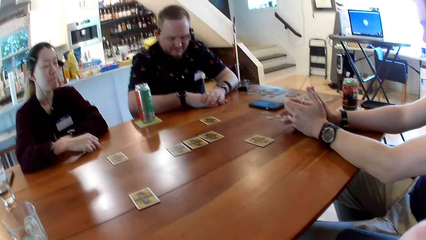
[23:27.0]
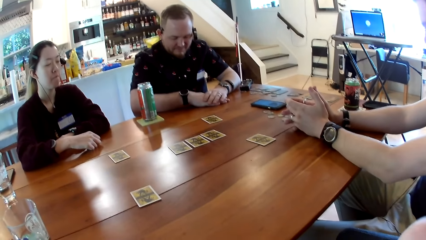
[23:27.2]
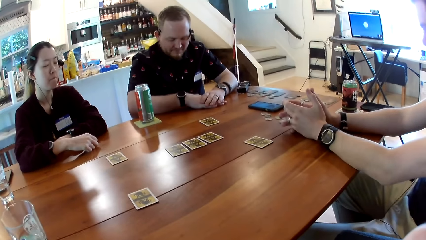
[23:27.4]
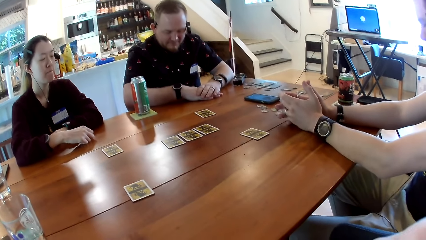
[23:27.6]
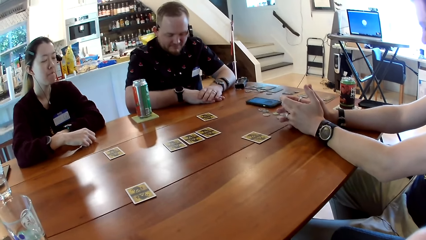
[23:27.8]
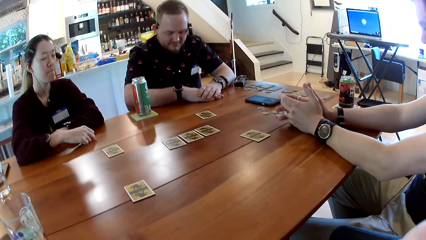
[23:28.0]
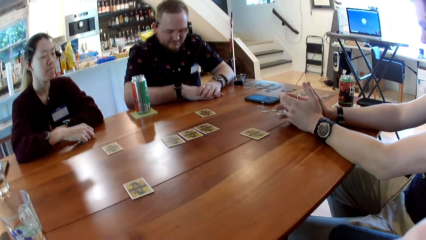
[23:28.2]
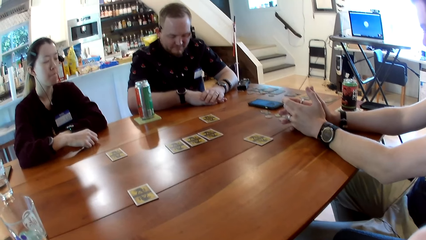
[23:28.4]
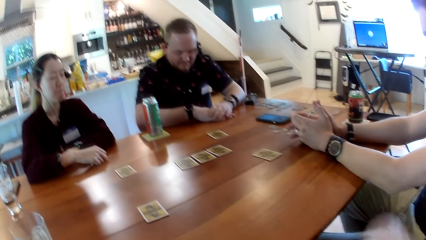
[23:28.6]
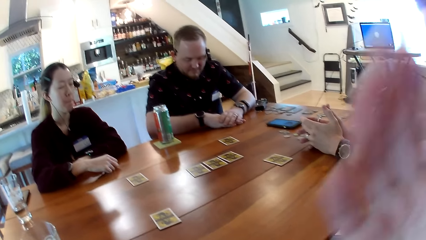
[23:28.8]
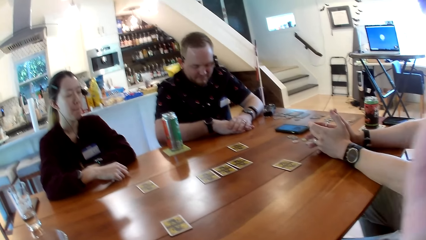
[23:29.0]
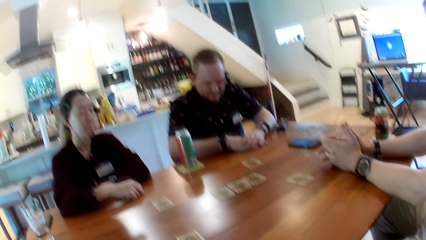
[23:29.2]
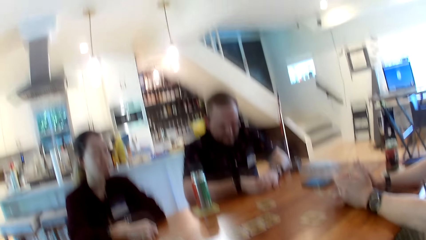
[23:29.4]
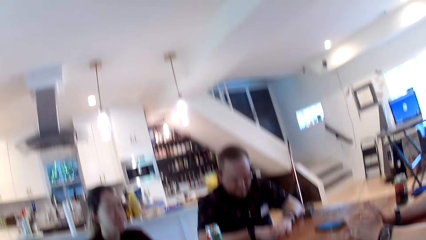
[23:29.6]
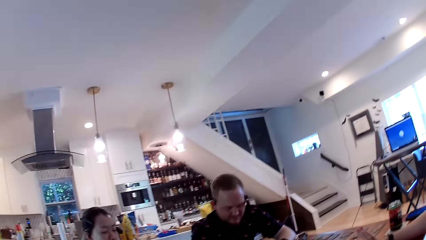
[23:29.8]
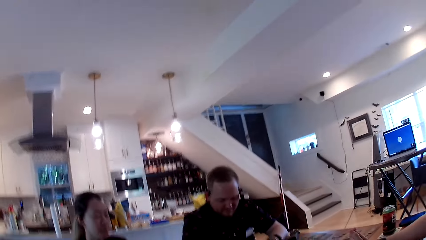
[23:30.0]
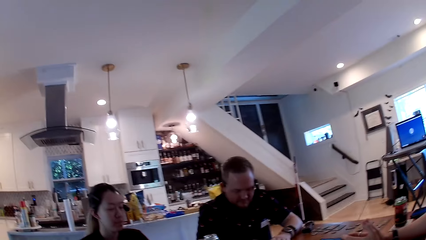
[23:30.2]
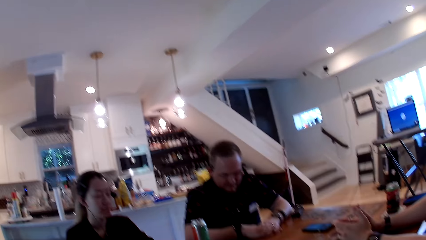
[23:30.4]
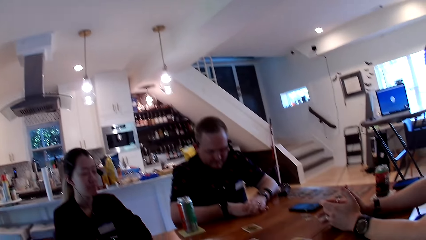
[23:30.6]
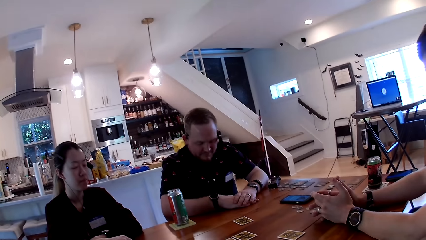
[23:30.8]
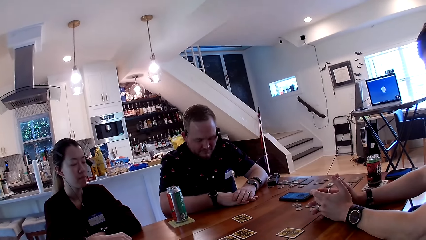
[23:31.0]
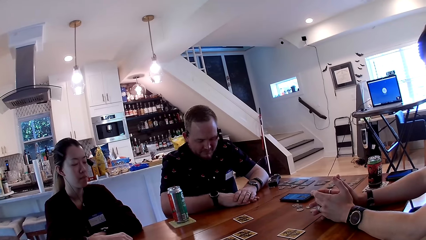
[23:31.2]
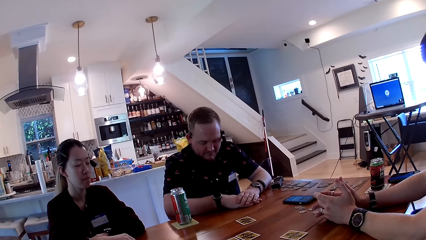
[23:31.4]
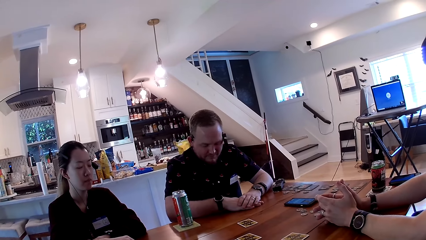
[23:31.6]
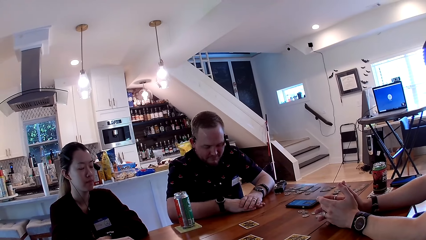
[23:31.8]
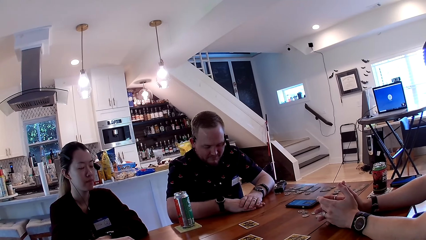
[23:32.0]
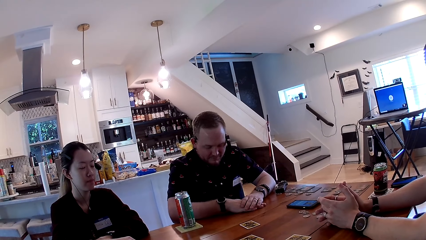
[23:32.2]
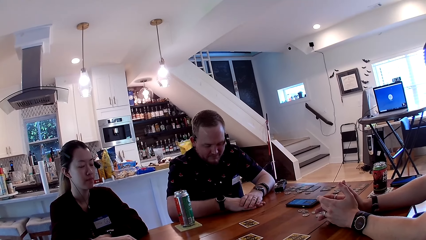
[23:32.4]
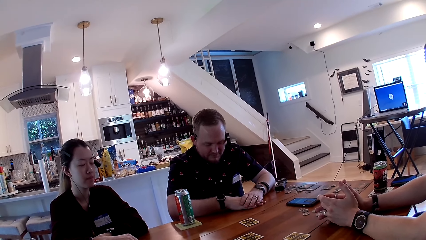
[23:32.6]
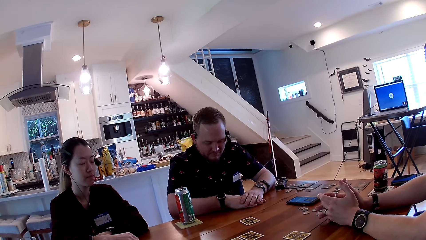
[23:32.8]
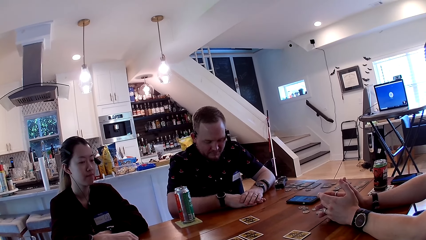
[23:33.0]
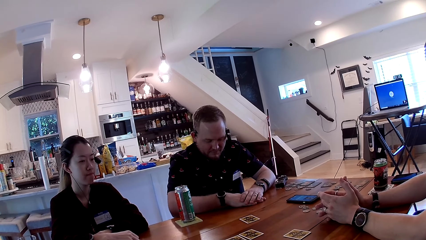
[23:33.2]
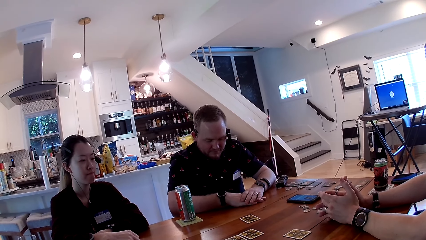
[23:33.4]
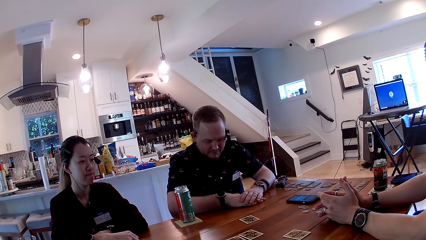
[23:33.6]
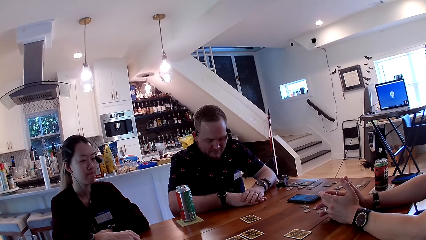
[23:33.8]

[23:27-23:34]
The camera wearer touches her face with her right hand.

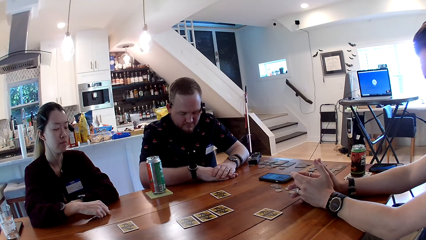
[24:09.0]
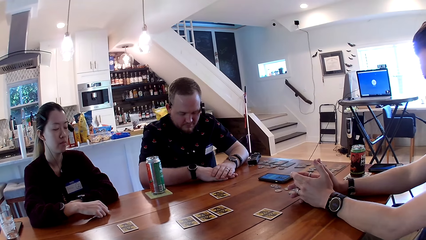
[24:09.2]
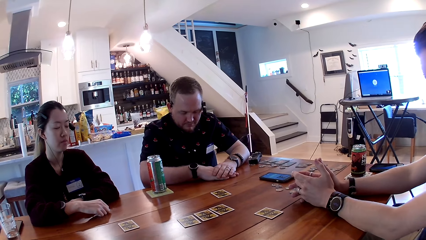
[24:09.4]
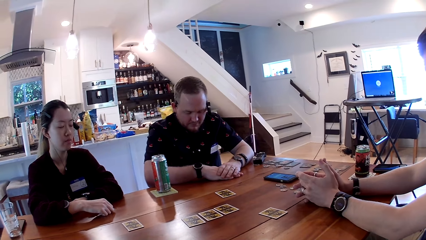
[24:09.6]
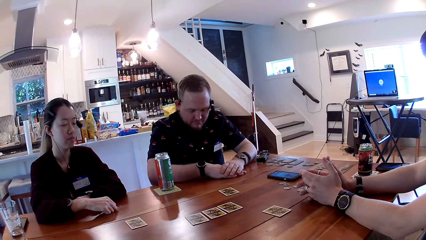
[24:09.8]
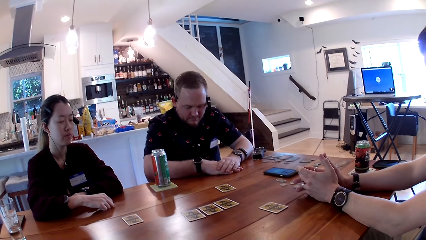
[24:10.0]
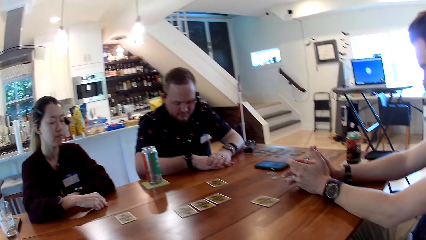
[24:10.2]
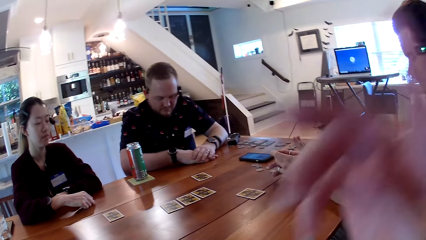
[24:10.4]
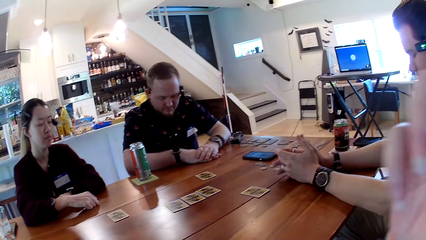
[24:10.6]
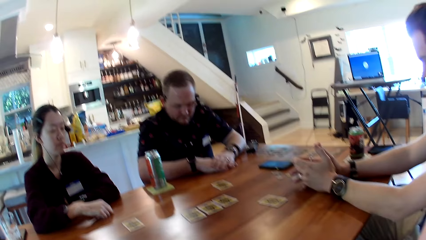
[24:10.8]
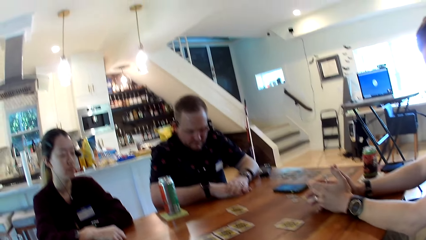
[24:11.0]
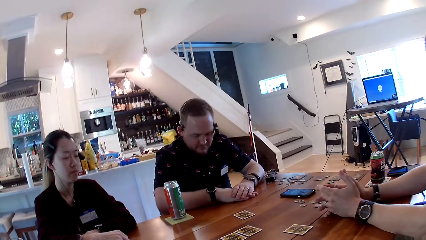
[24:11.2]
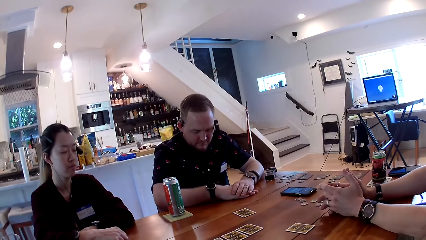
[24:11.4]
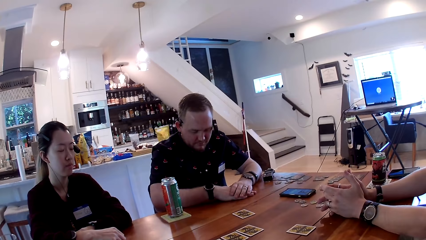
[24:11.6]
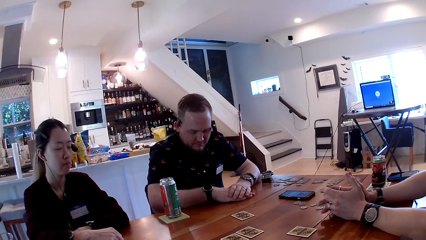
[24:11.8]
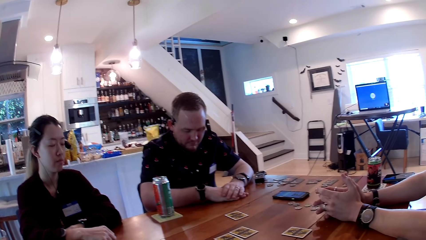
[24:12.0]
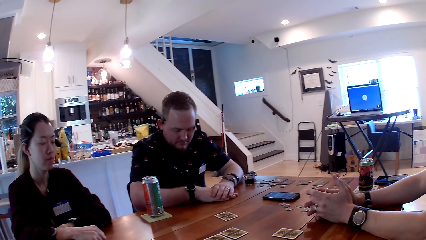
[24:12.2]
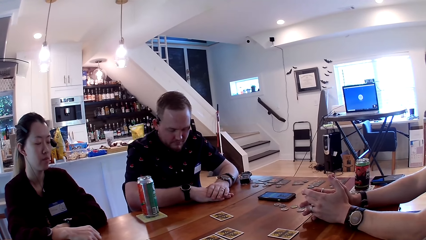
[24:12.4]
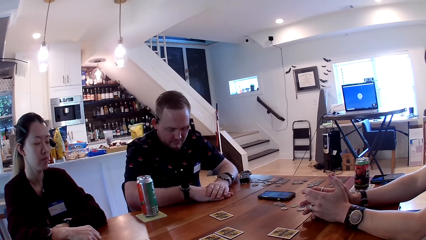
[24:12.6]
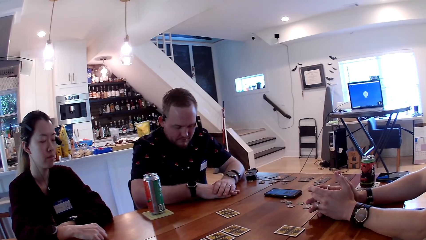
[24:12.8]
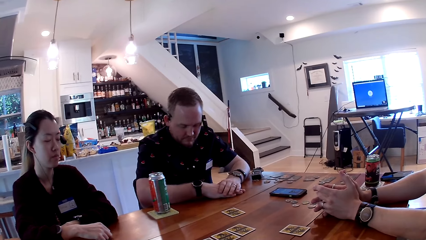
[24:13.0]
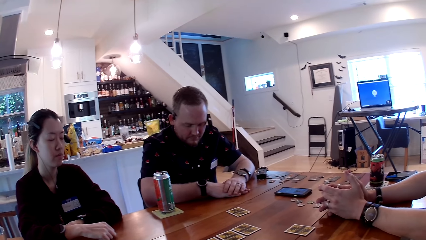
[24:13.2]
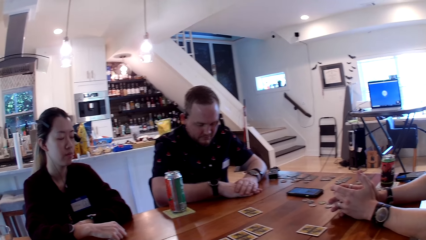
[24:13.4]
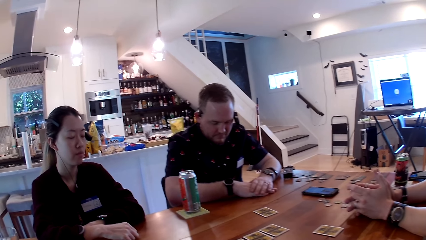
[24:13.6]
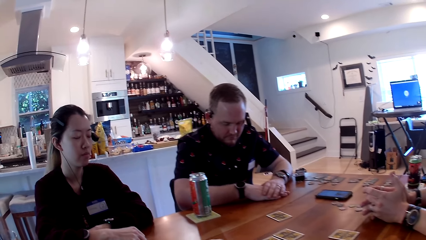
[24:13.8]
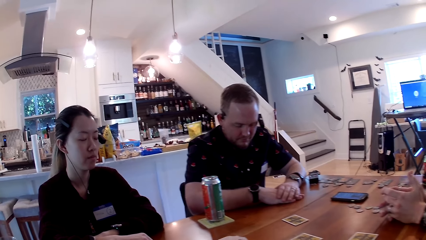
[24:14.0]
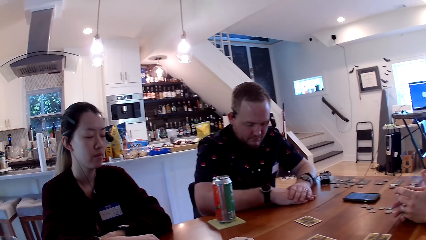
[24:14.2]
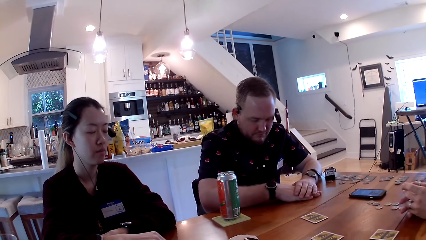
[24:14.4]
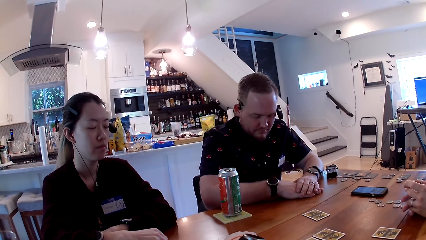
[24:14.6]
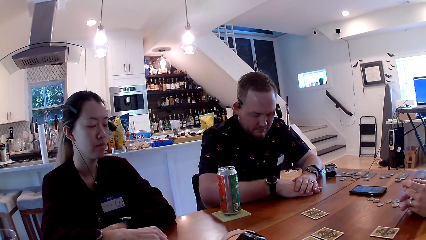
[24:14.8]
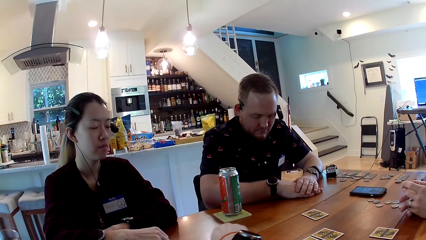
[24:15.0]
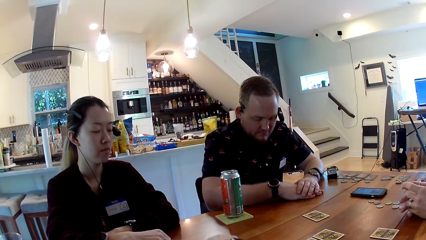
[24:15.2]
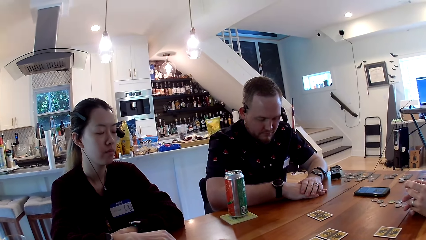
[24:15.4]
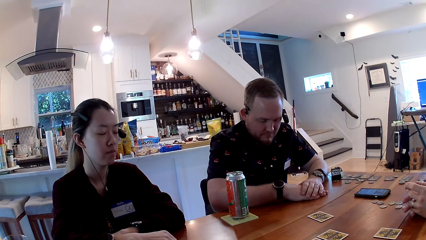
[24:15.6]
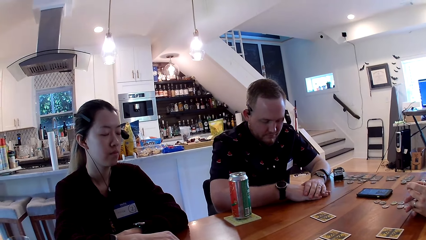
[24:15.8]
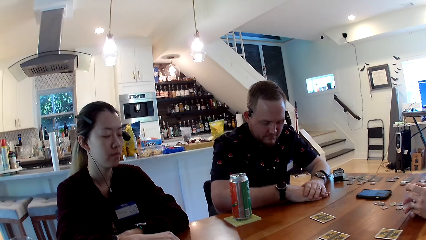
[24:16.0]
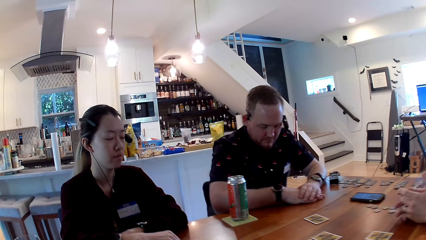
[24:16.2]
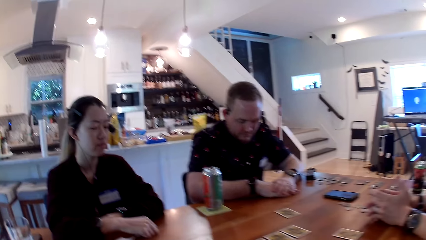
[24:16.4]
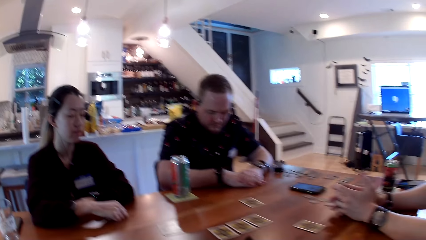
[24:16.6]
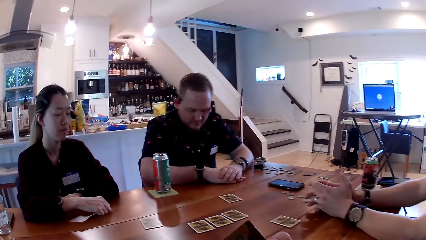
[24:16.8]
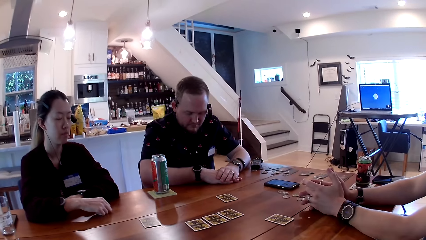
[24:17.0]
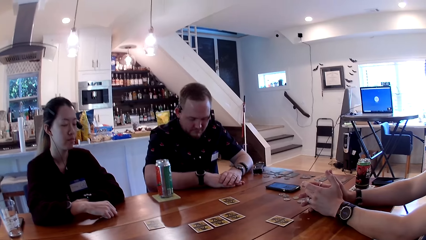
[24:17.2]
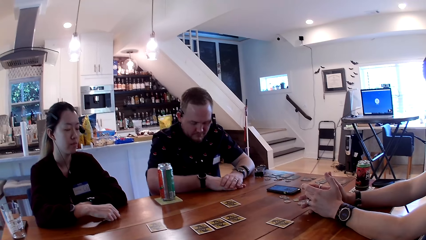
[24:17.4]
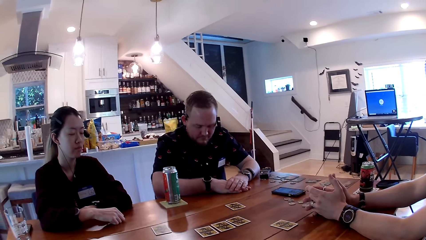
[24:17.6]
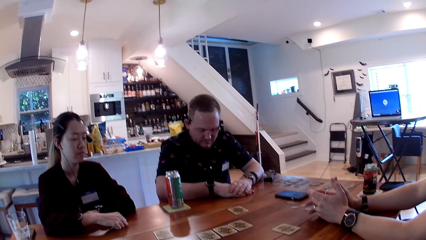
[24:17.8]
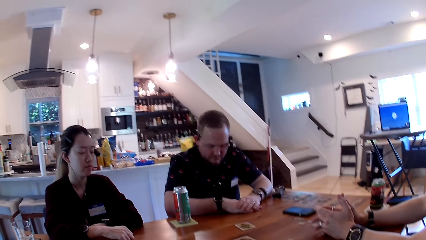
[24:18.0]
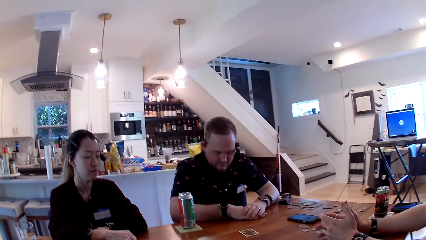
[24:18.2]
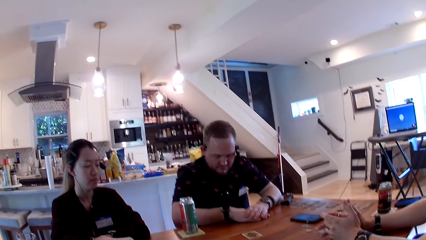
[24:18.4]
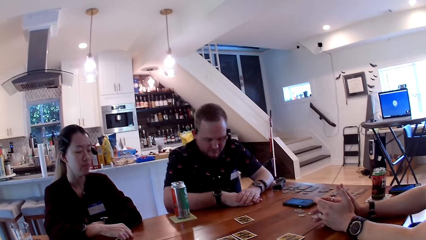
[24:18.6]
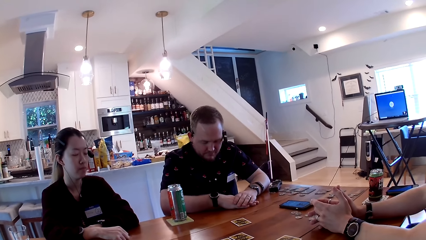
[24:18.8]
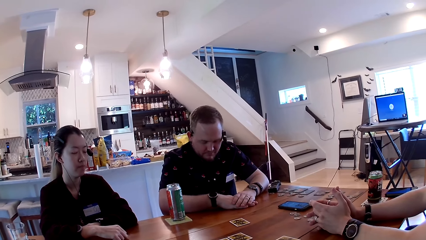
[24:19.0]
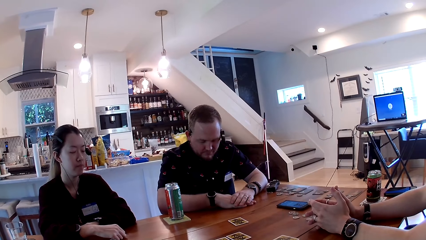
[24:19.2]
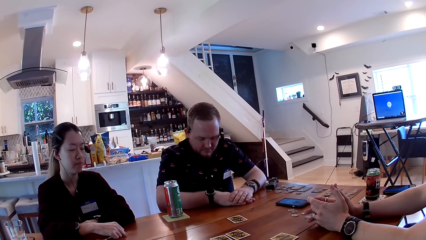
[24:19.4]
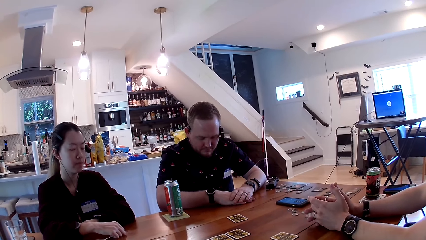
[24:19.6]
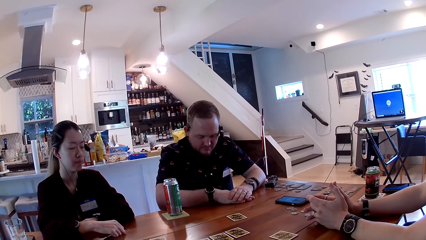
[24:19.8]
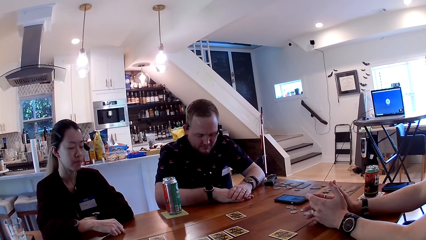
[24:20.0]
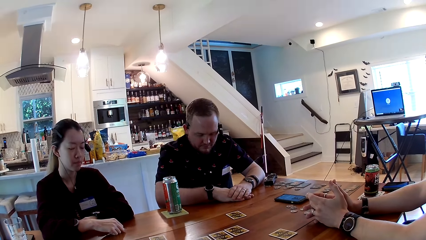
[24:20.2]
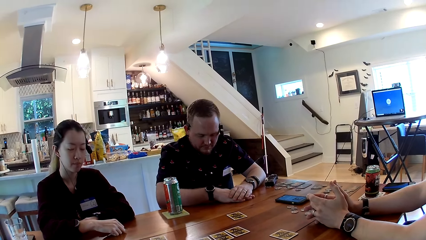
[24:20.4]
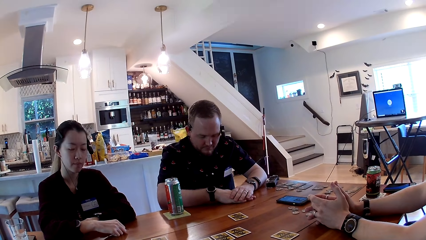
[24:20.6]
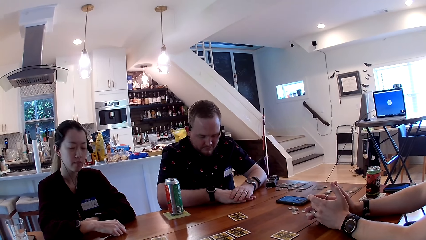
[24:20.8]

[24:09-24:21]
The camera wearer touches her face with her right hand.
